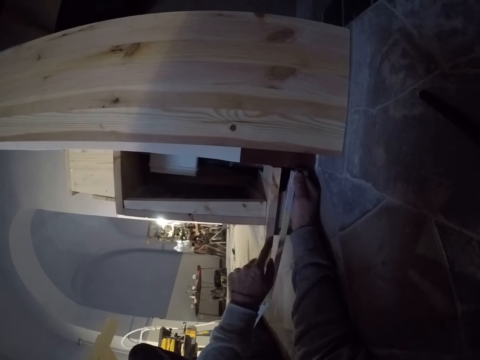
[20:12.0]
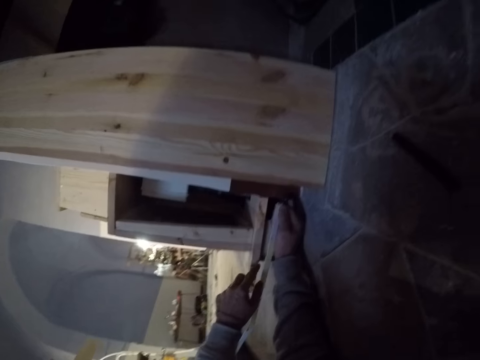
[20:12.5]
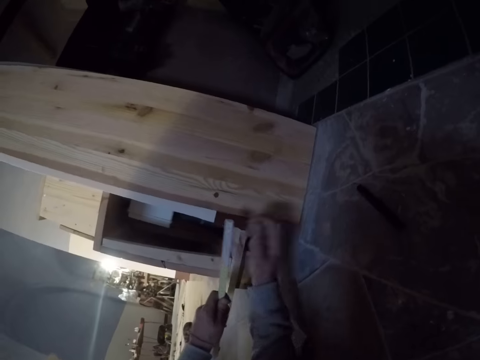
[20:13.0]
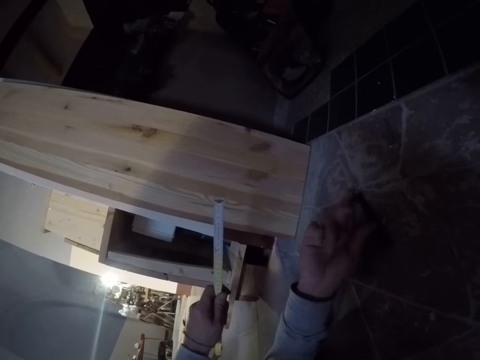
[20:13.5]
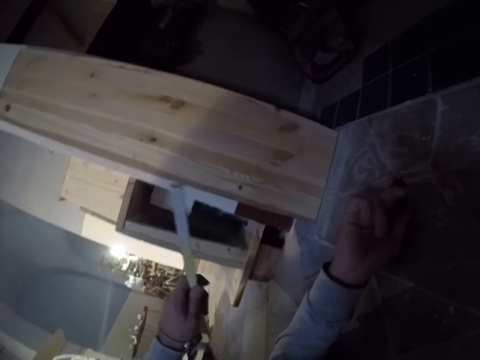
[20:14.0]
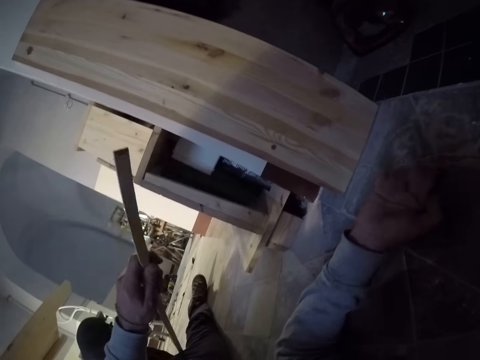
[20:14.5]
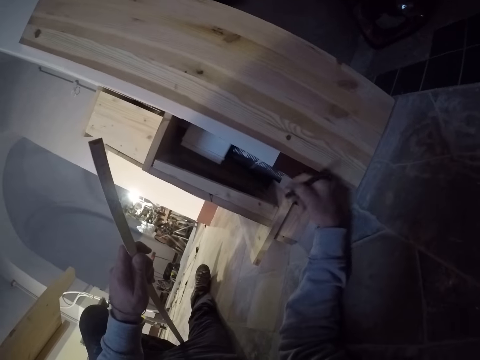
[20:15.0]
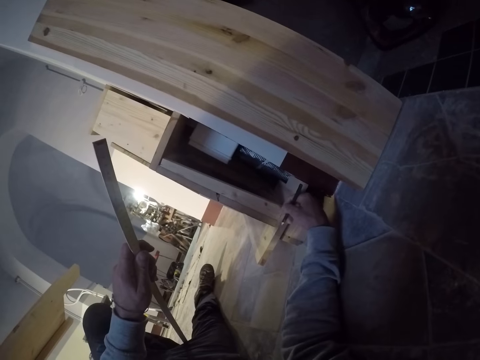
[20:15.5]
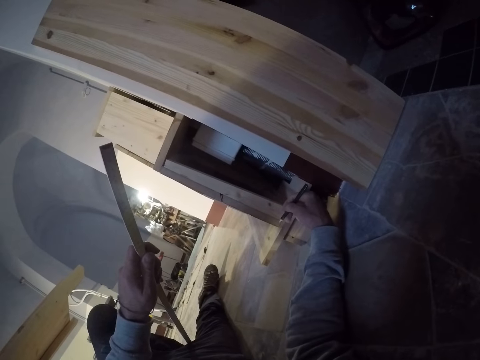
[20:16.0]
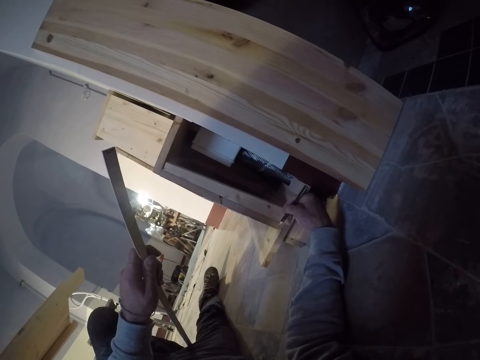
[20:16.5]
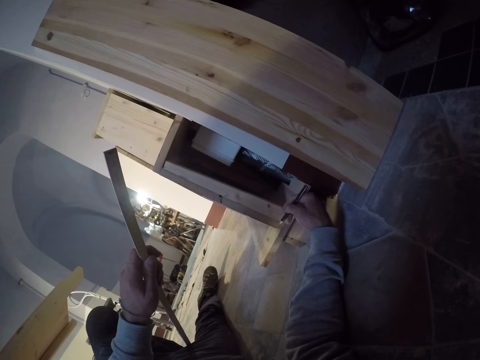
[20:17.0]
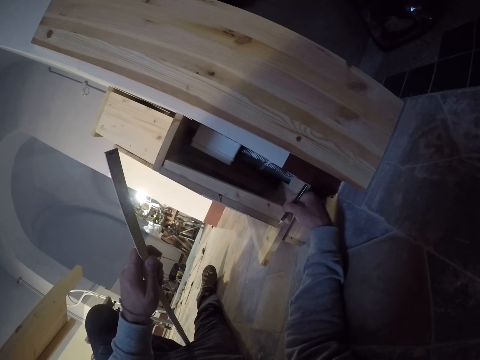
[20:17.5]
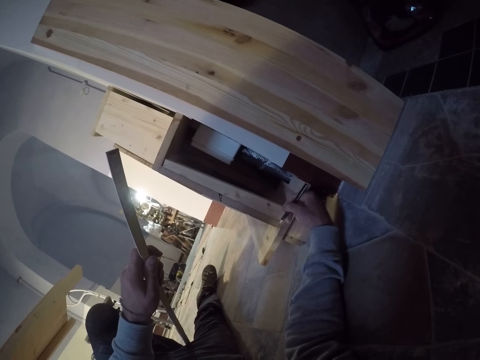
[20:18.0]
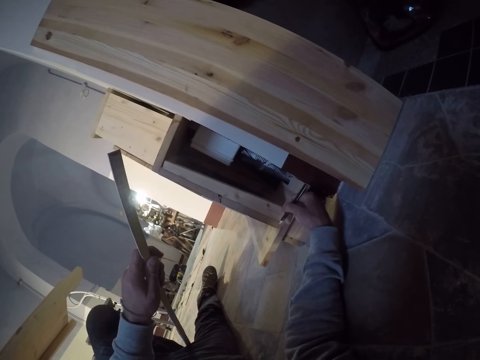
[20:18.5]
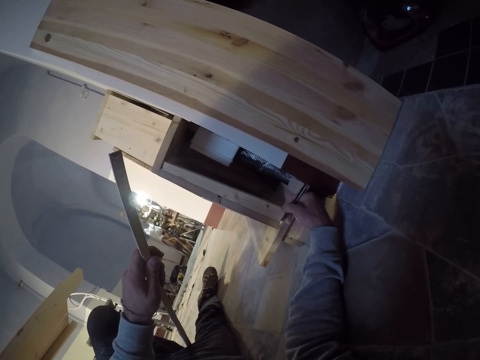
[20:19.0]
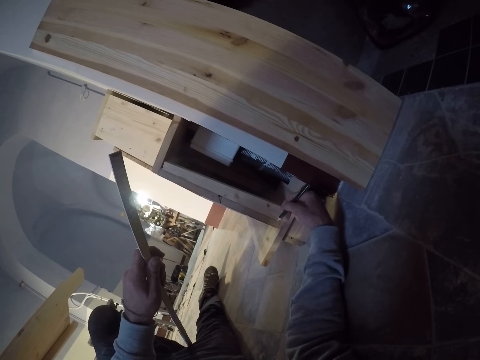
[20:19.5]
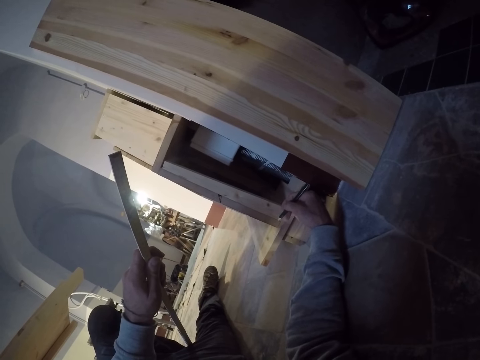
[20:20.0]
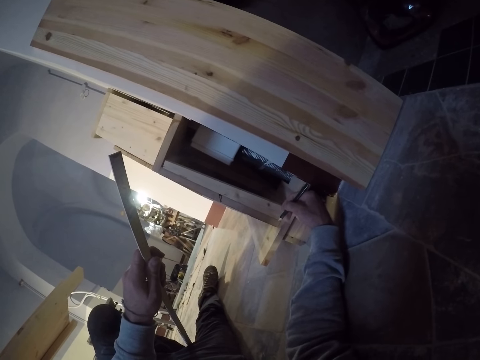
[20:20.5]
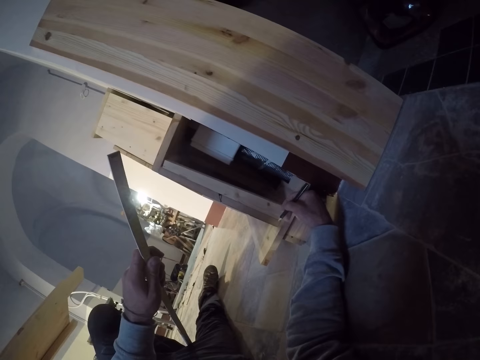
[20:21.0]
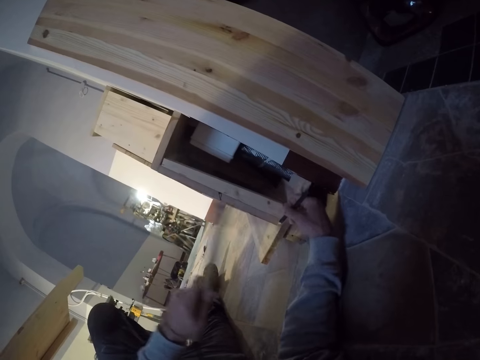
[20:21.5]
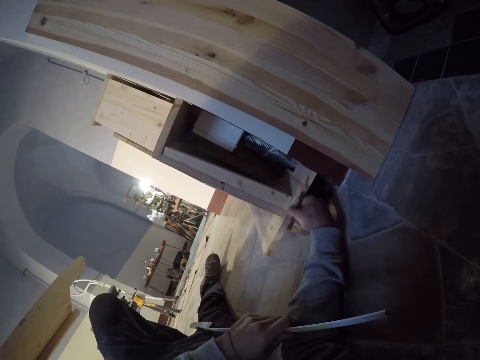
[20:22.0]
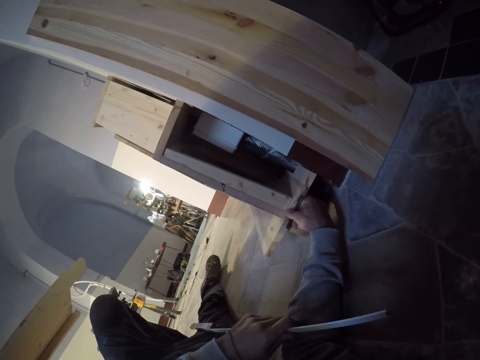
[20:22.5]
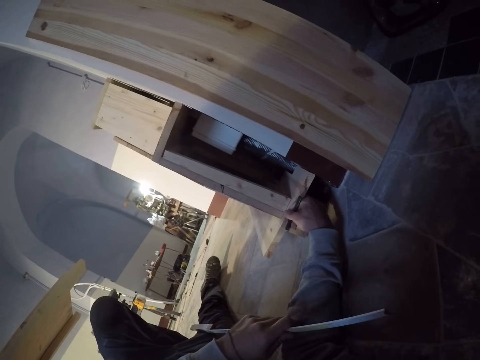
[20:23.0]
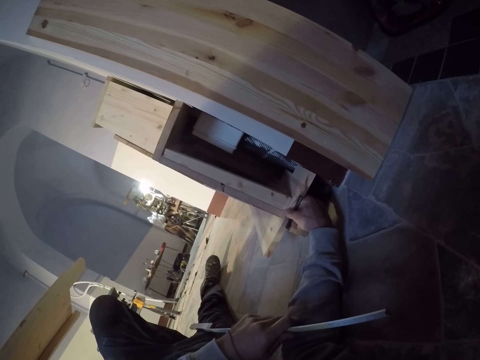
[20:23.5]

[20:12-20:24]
The camera wearer picks a pencil from the floor with his right hand. He marks a point on the shelf with the pencil in his right hand.

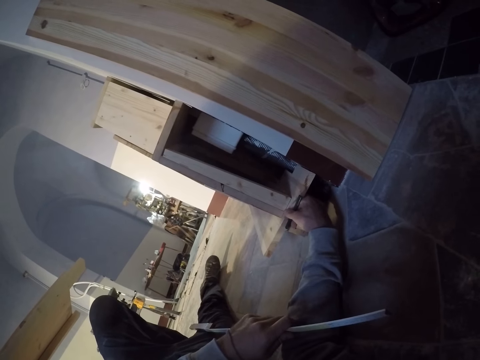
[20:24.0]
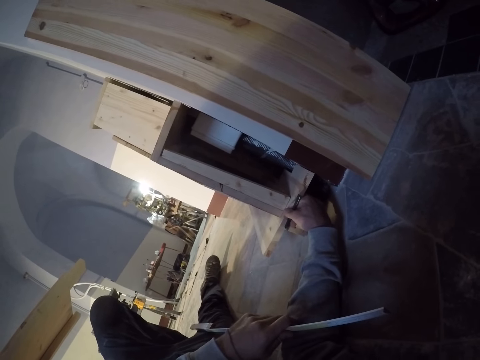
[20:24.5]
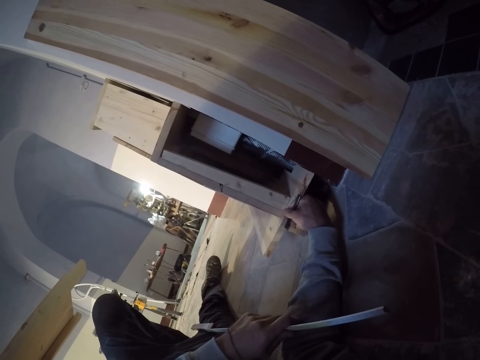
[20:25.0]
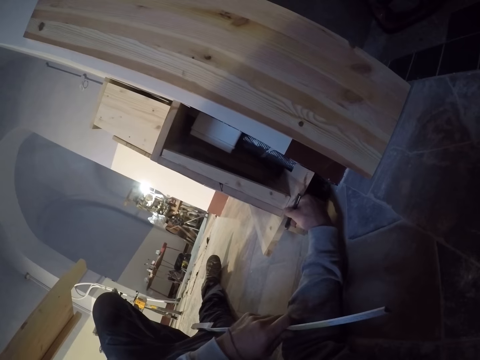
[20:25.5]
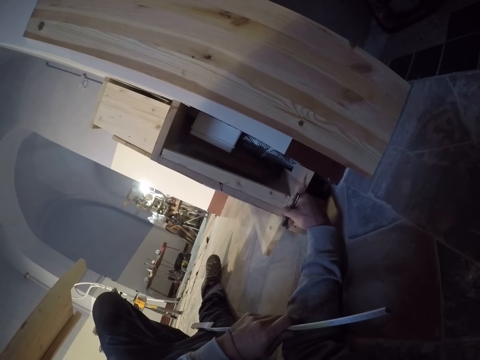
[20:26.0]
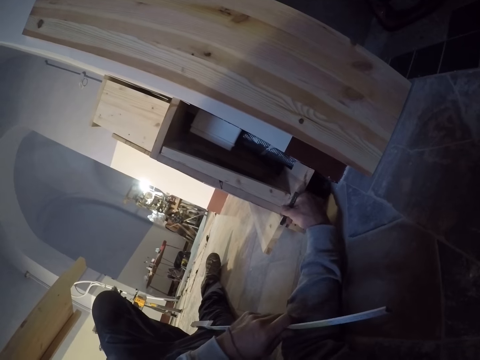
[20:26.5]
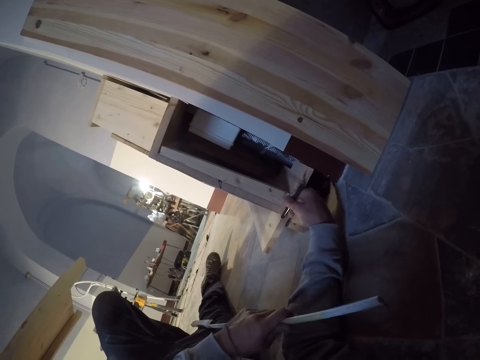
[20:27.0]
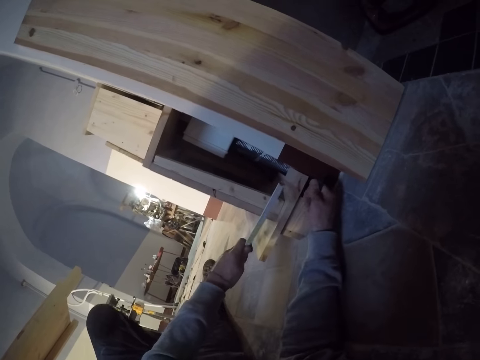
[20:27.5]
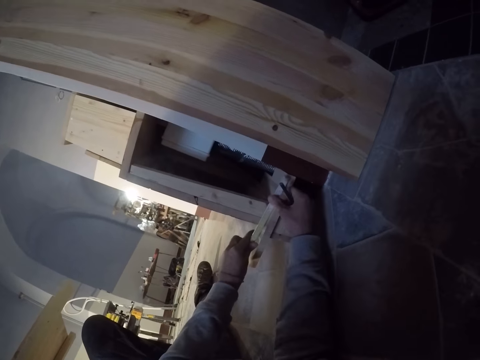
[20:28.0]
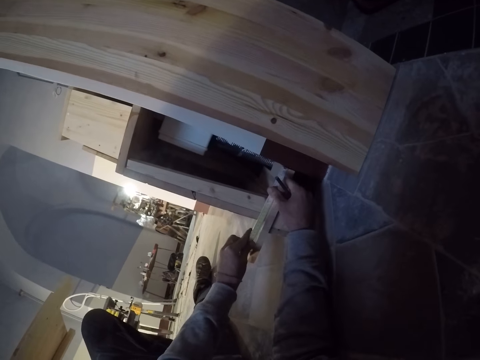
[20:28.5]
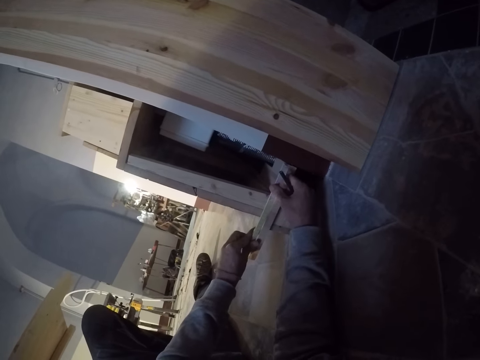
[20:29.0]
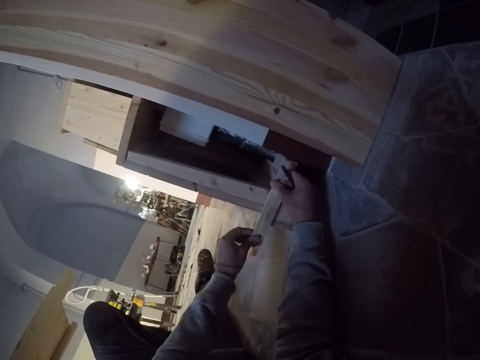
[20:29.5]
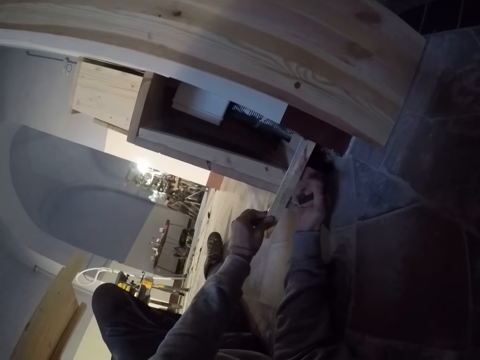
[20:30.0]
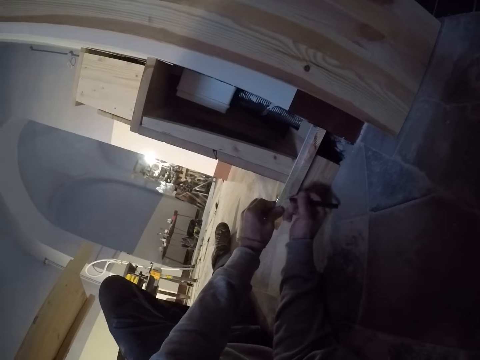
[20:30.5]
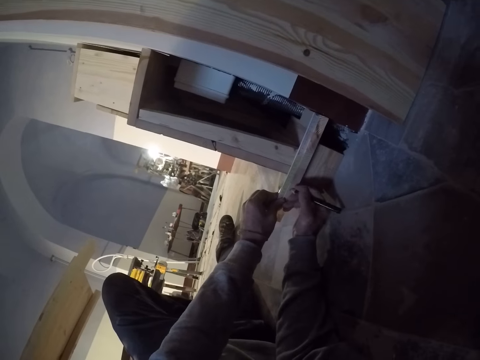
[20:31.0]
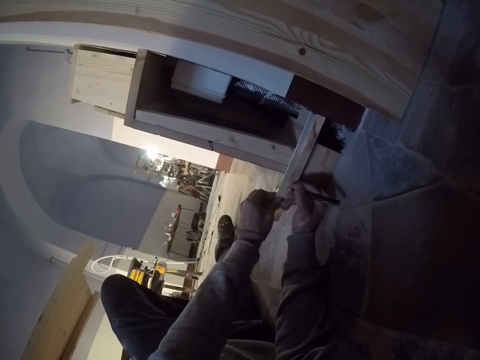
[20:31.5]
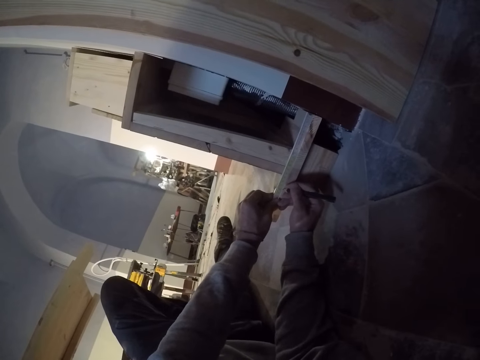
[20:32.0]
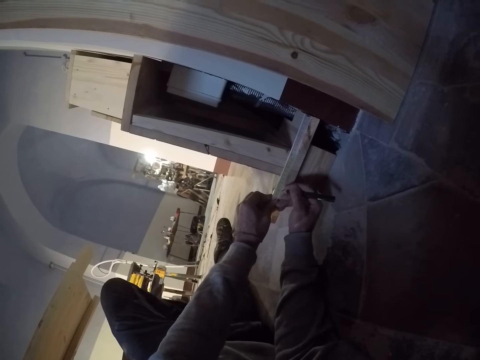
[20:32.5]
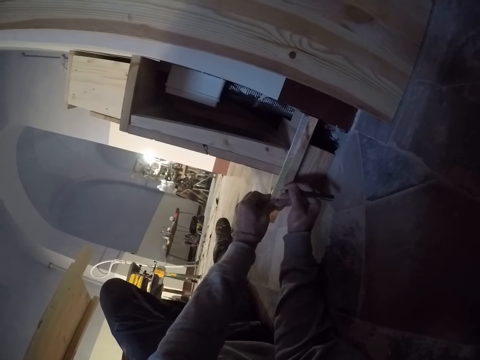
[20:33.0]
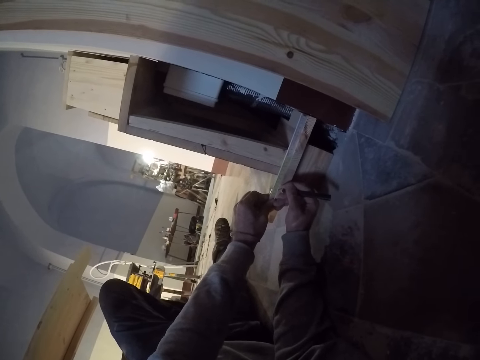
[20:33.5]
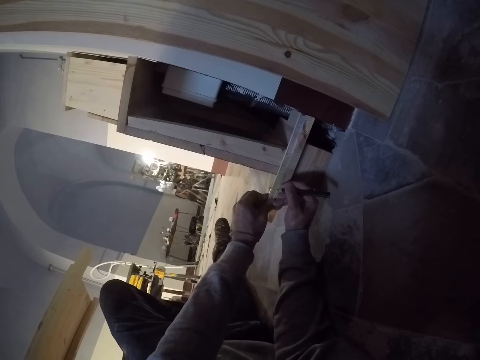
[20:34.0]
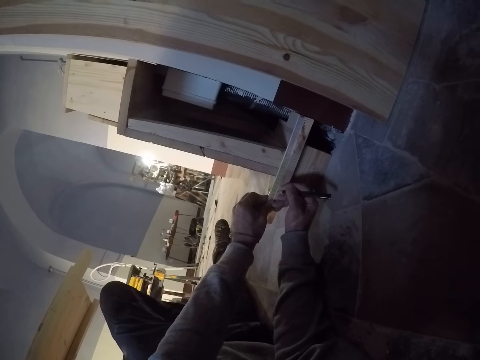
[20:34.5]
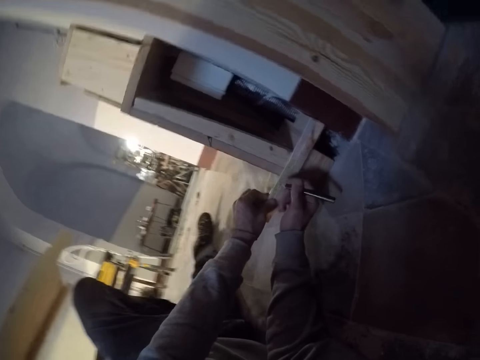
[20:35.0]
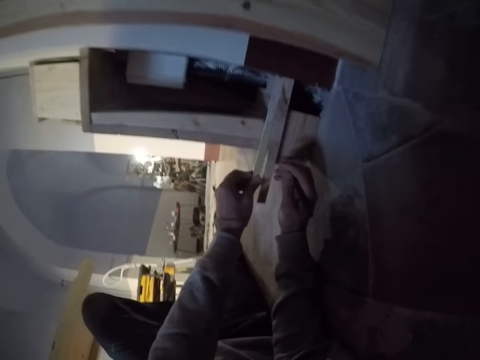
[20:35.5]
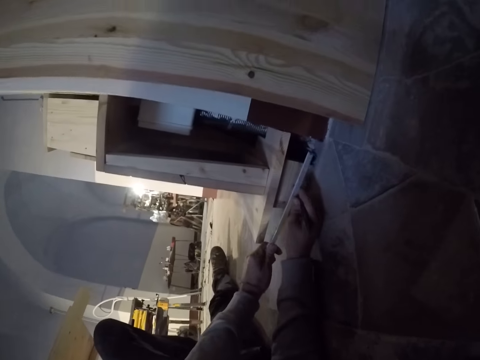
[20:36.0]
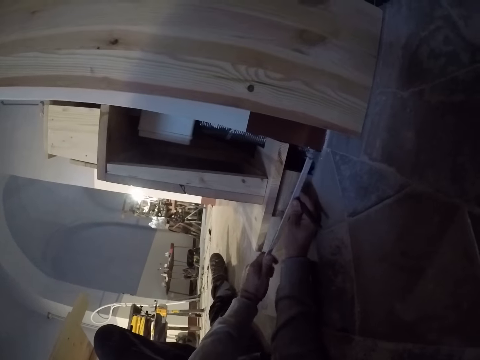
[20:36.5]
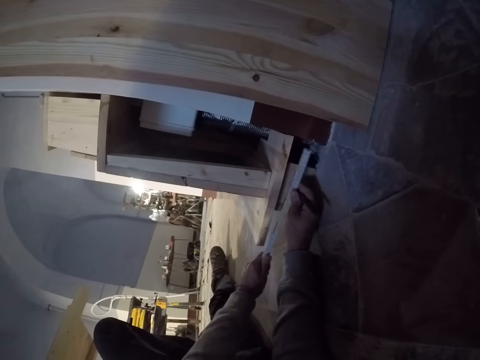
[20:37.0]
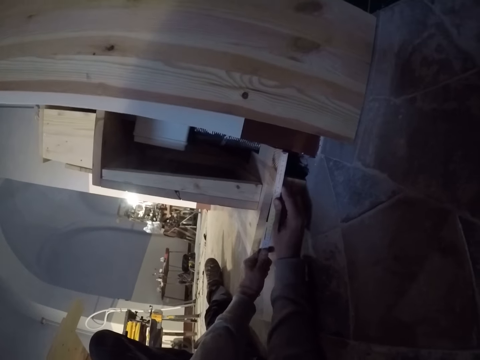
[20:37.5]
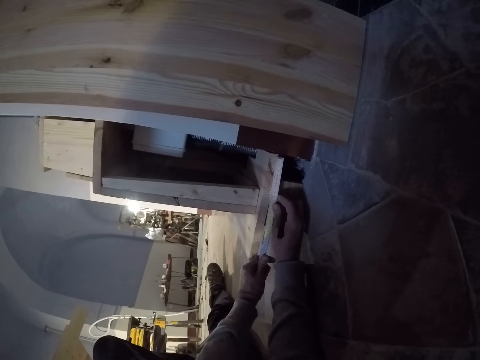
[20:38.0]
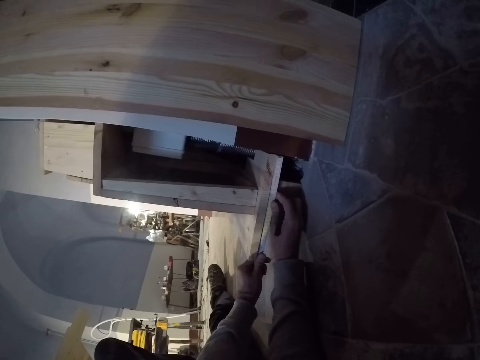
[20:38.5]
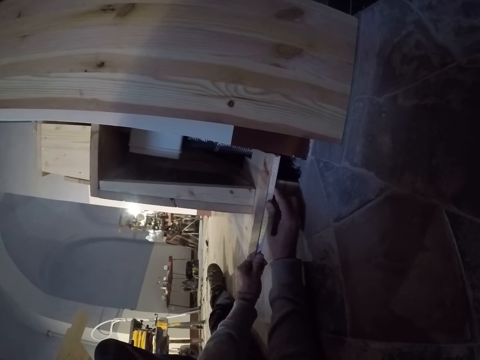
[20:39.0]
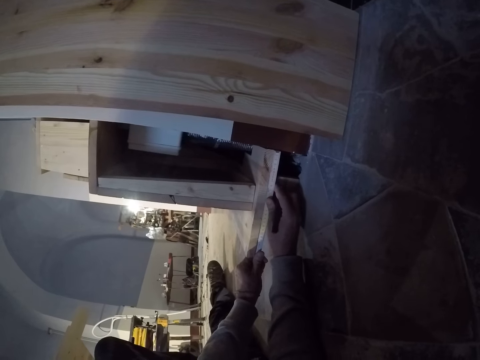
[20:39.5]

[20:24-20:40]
The camera wearer marks on the timber or shelf with a pencil. He measures the shelf with the meter rule. He marks a point on the shelf with the pencil in his right hand. He measures the shelf with the meter rule.
